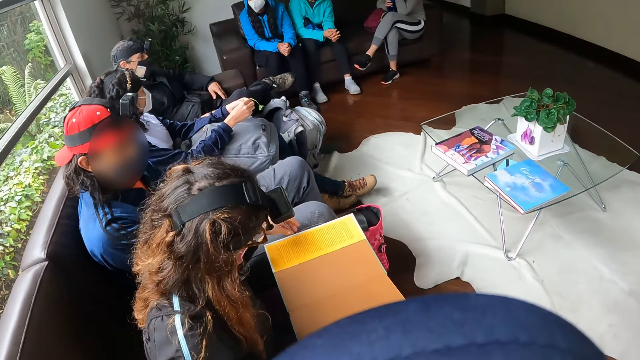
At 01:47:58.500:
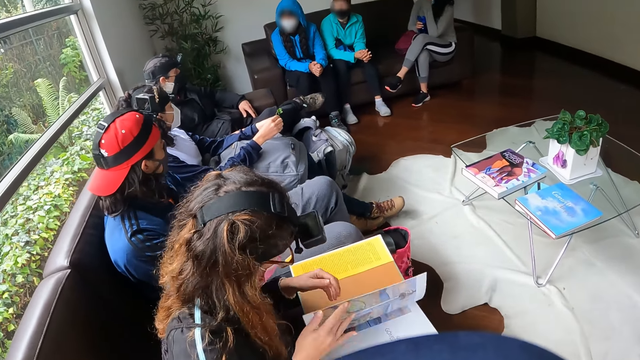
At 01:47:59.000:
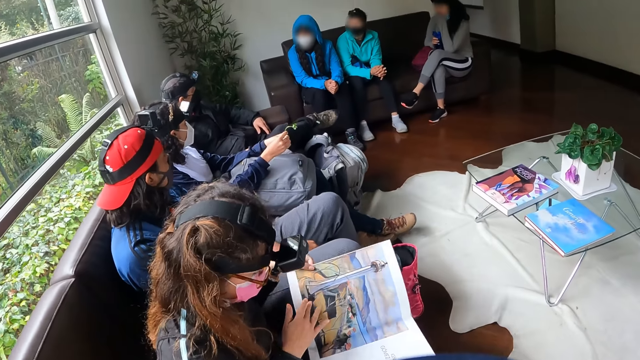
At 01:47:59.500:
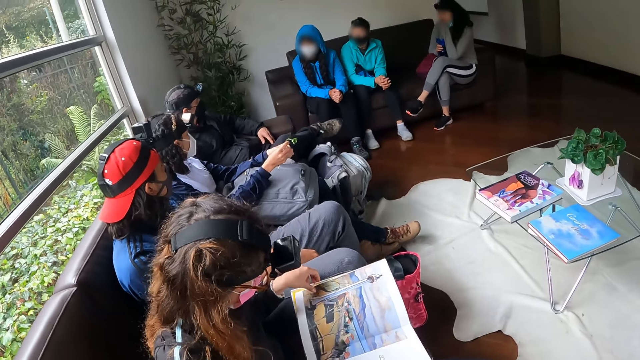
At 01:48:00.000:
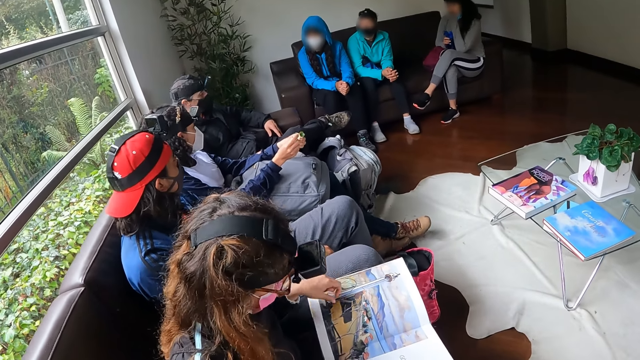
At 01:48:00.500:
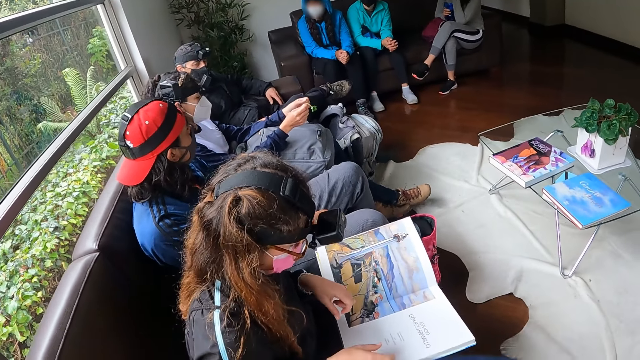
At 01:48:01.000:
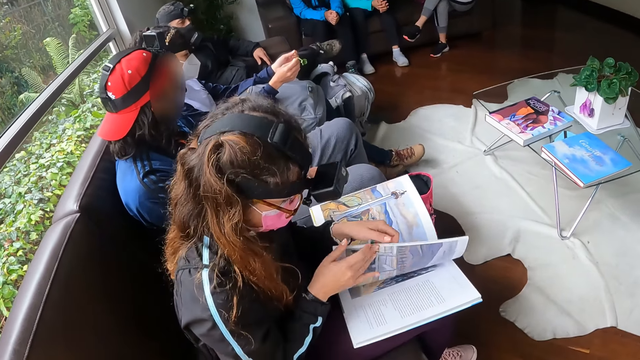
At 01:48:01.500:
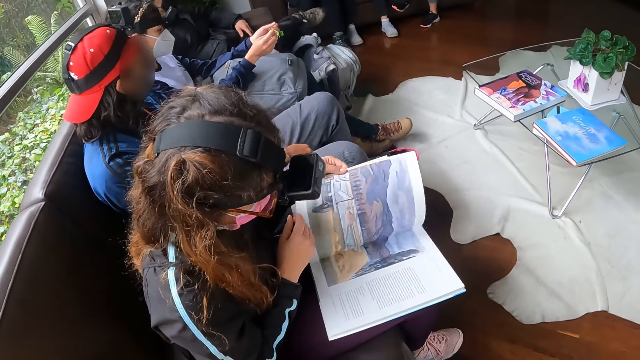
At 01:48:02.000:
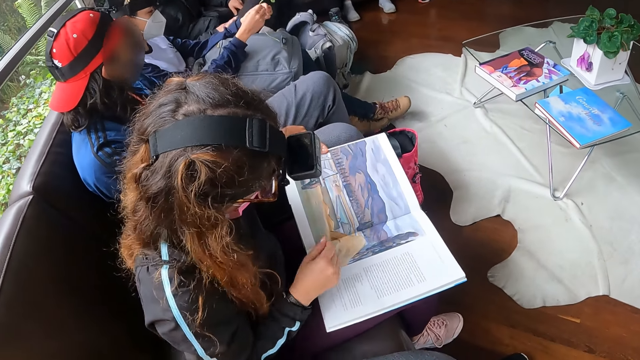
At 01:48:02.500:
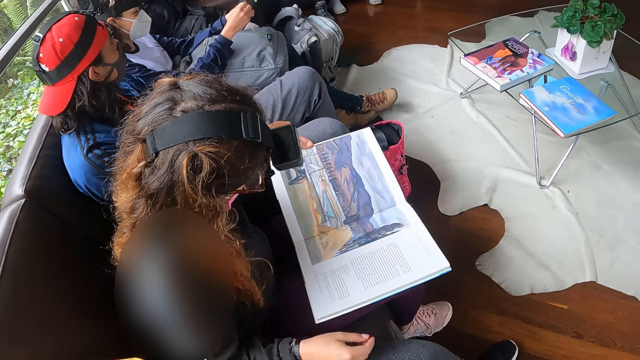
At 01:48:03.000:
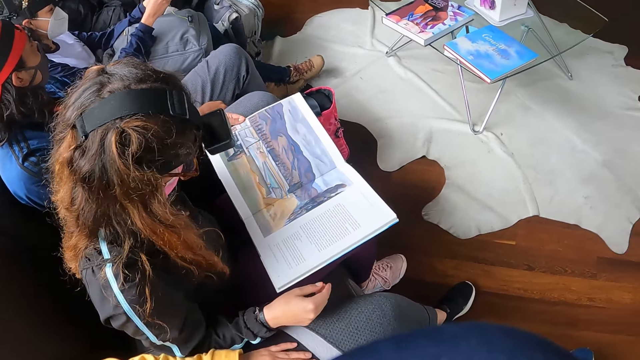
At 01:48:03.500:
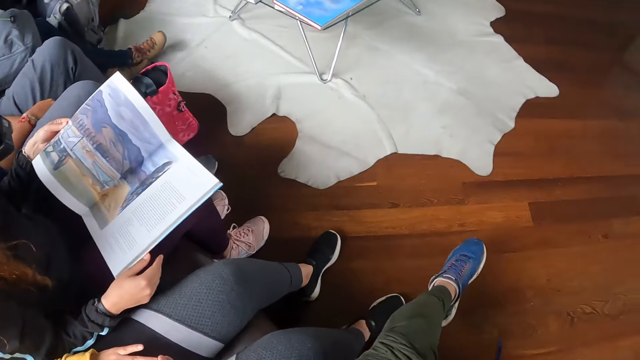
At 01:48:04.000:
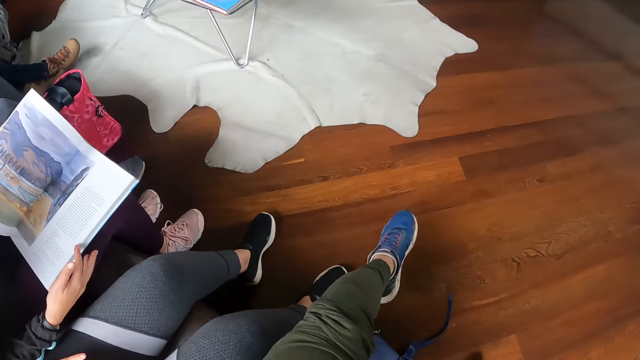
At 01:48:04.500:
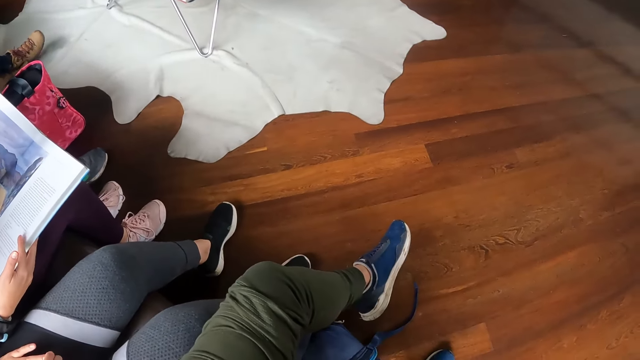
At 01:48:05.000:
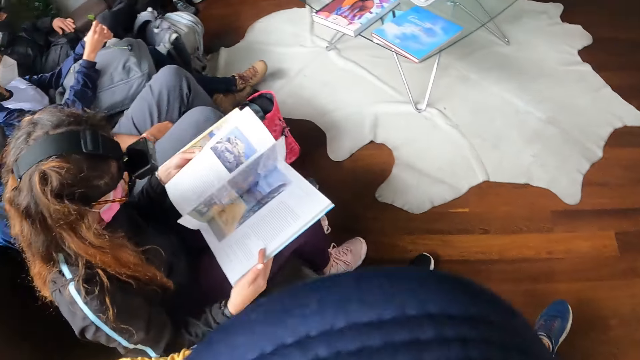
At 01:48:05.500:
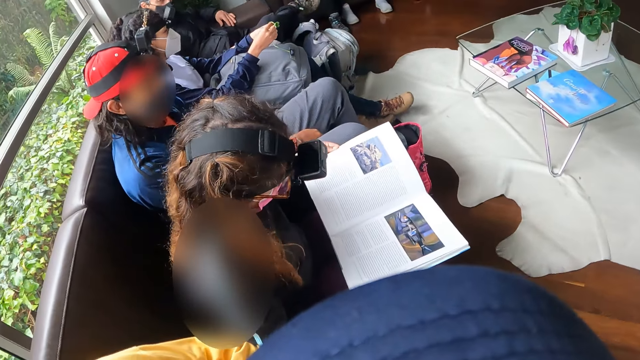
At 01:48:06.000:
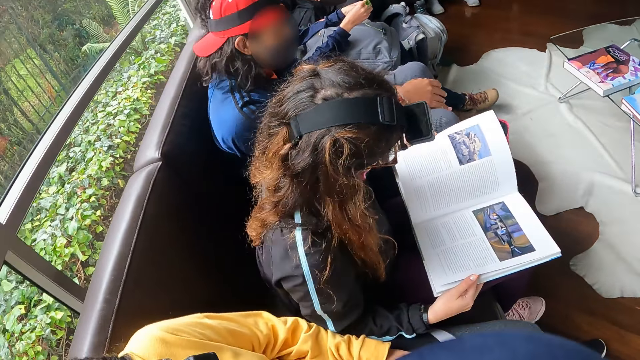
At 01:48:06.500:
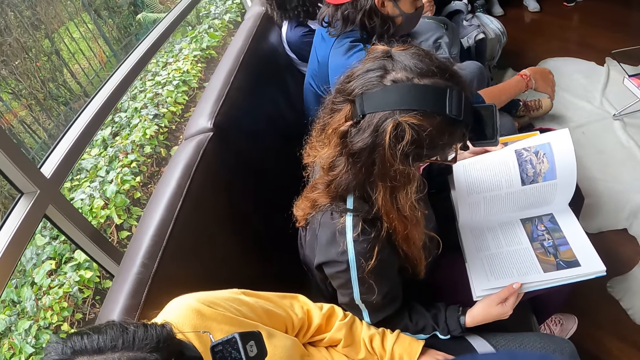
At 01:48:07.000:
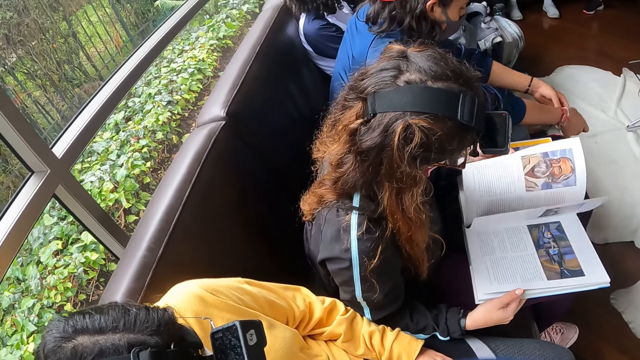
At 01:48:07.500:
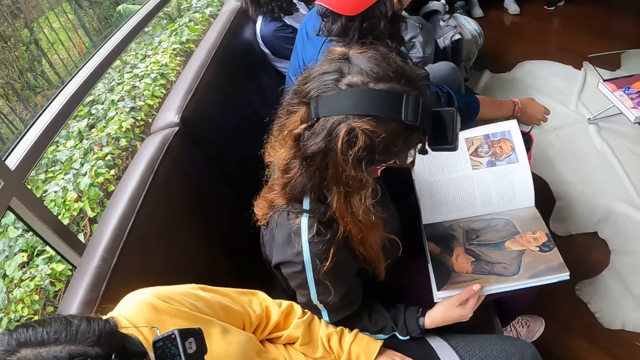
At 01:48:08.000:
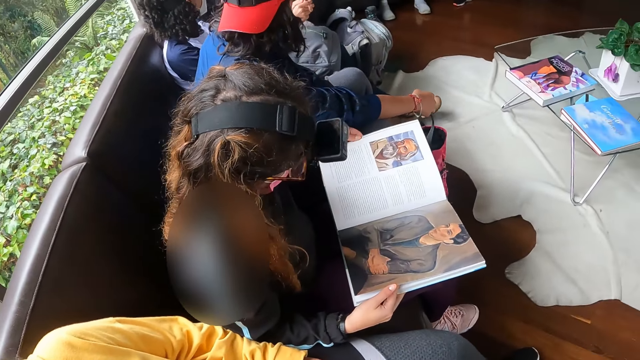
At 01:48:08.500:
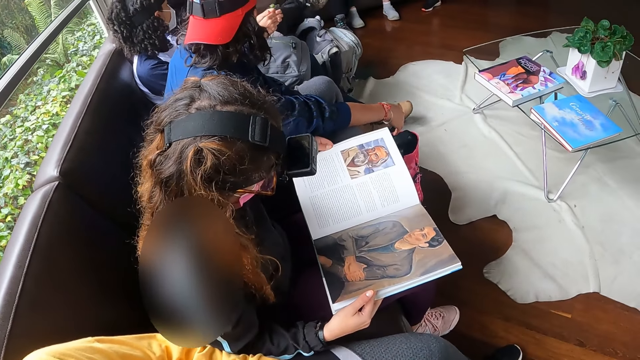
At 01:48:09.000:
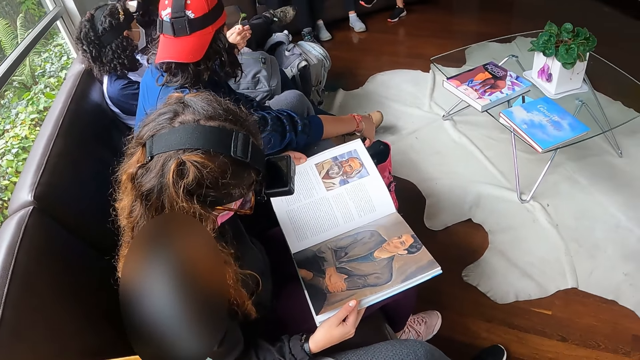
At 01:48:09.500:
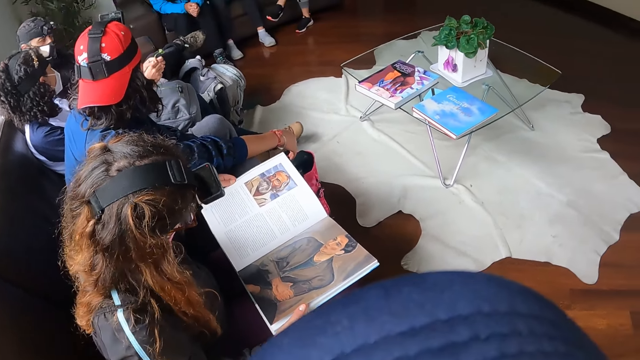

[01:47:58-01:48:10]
The camera wearer looks towards the people.

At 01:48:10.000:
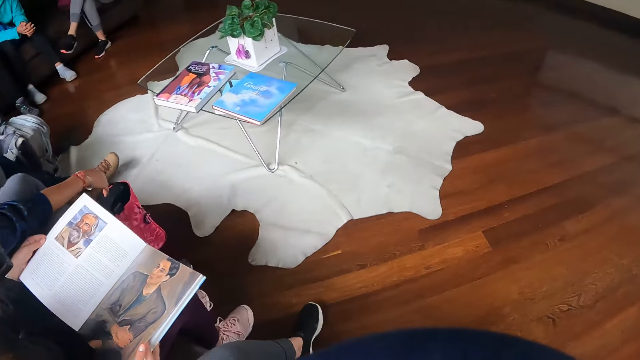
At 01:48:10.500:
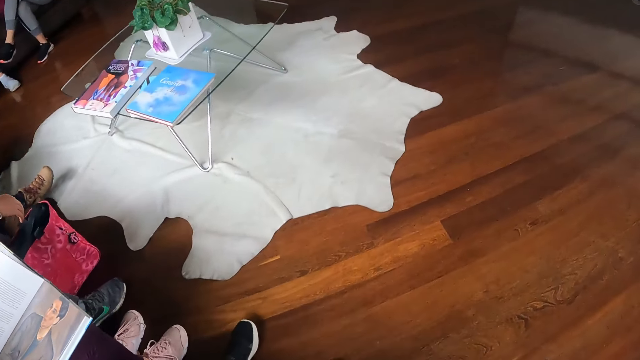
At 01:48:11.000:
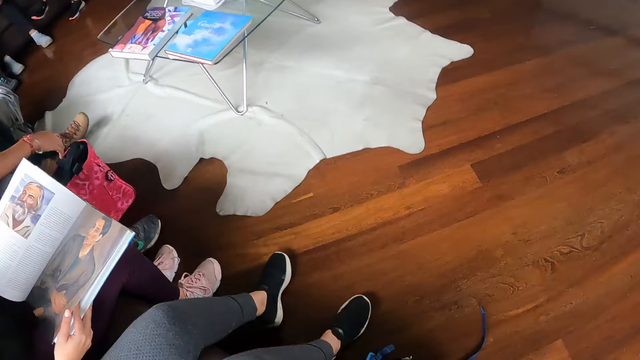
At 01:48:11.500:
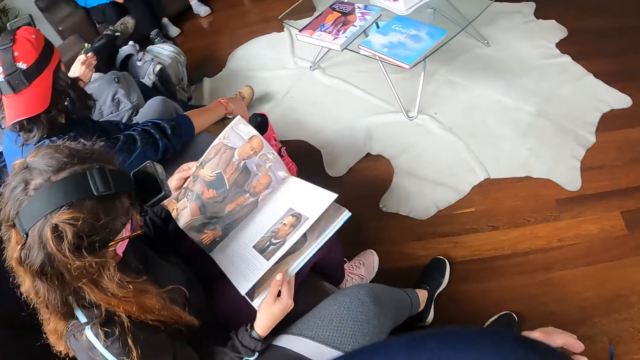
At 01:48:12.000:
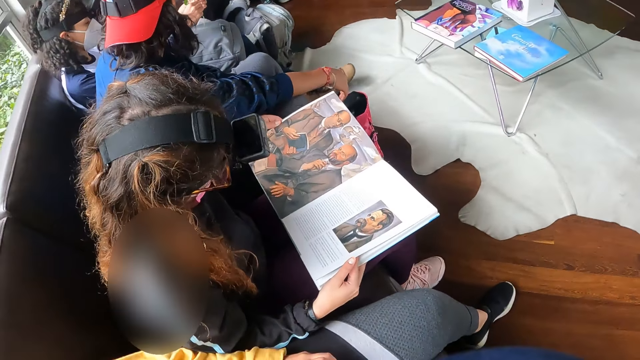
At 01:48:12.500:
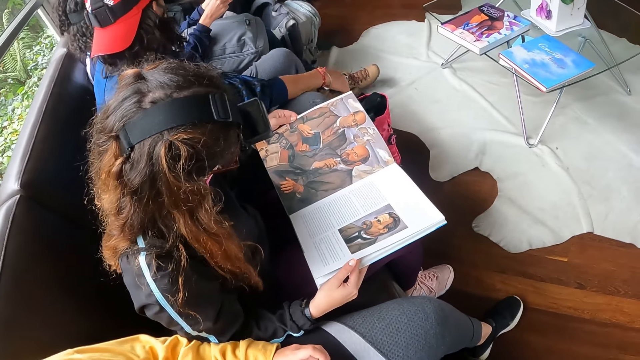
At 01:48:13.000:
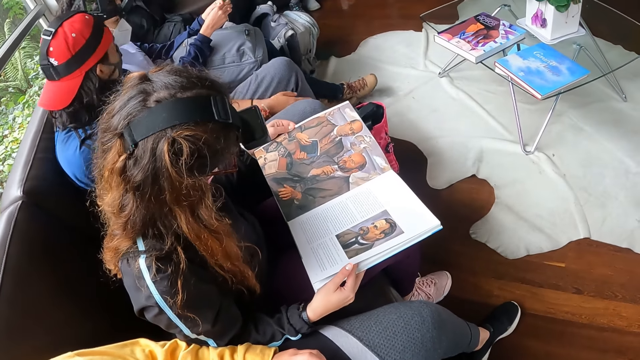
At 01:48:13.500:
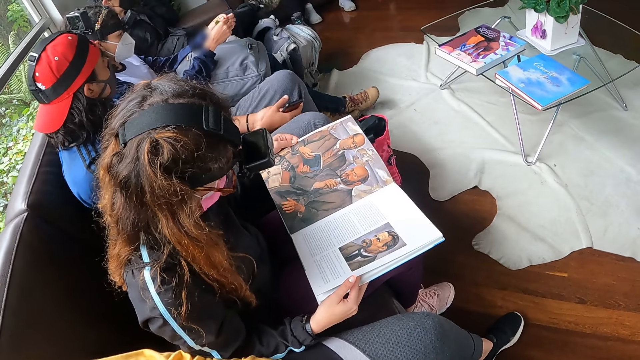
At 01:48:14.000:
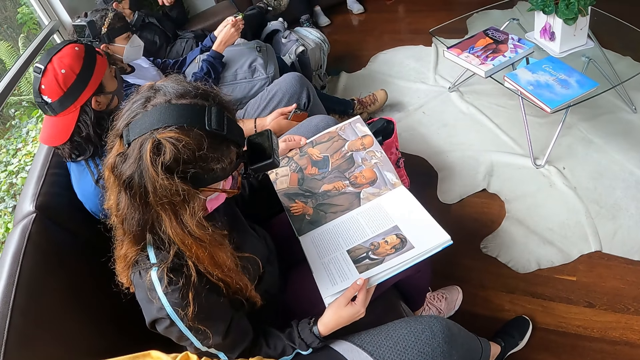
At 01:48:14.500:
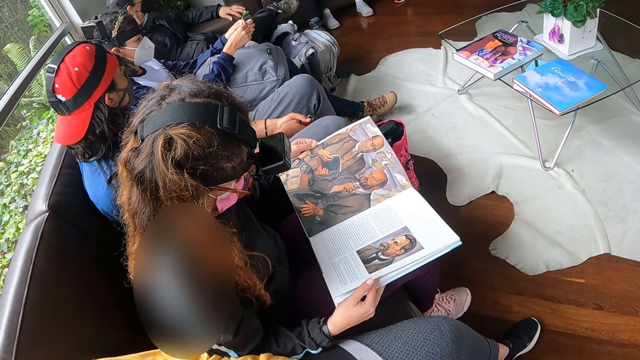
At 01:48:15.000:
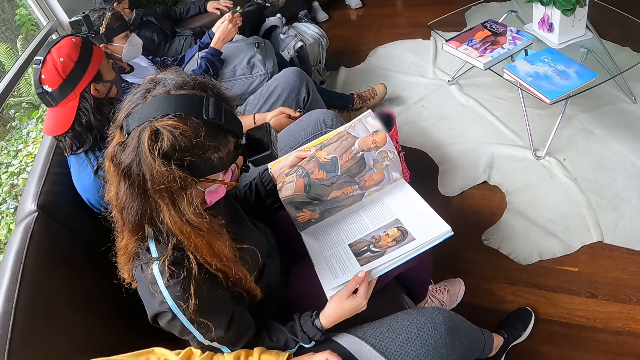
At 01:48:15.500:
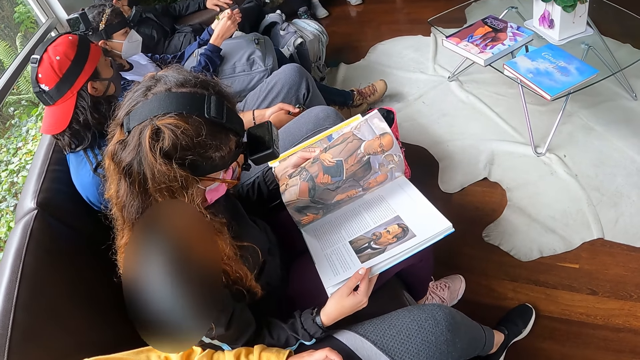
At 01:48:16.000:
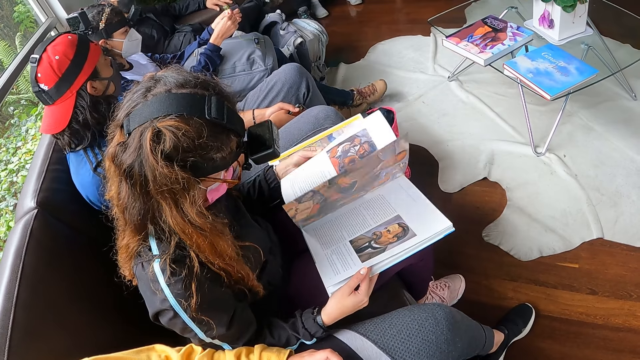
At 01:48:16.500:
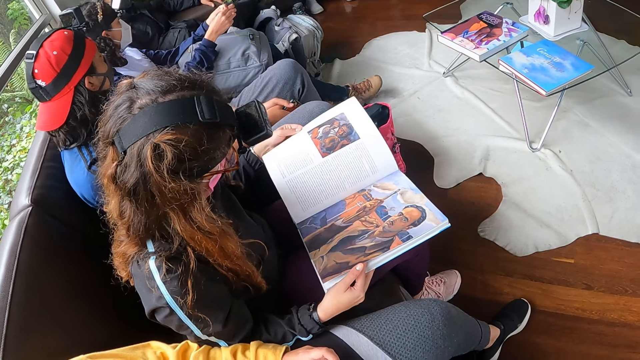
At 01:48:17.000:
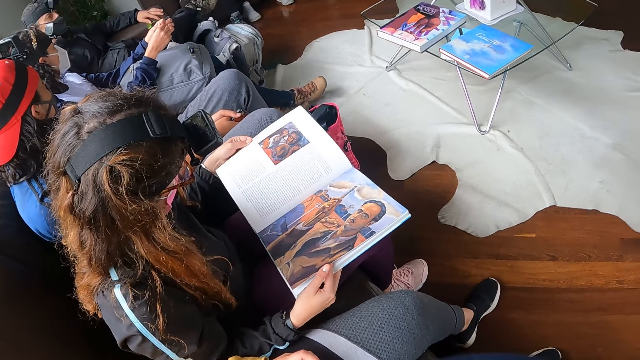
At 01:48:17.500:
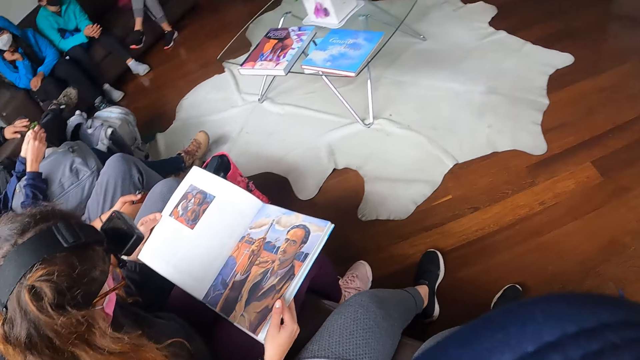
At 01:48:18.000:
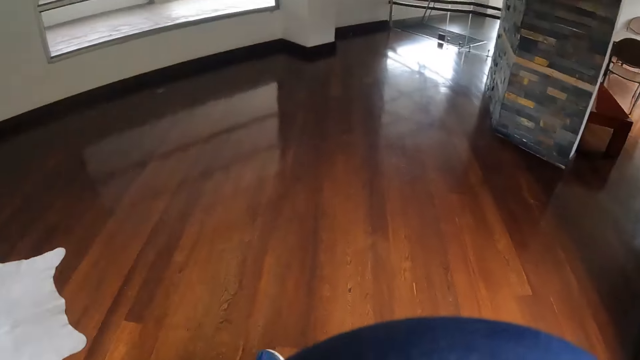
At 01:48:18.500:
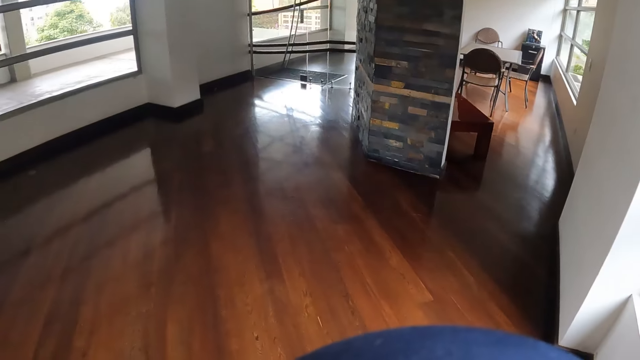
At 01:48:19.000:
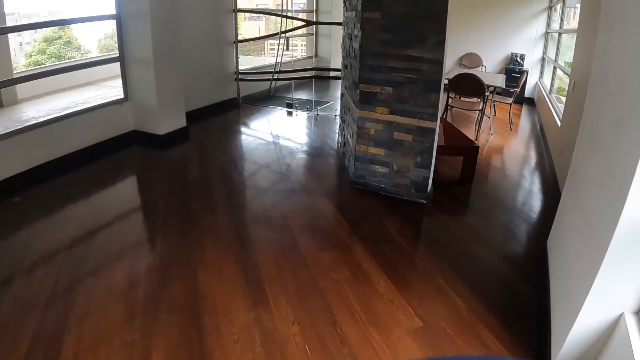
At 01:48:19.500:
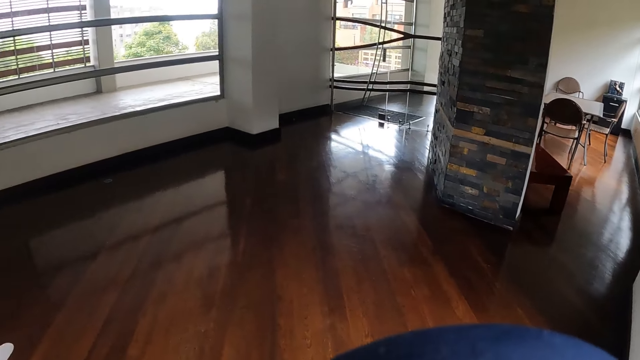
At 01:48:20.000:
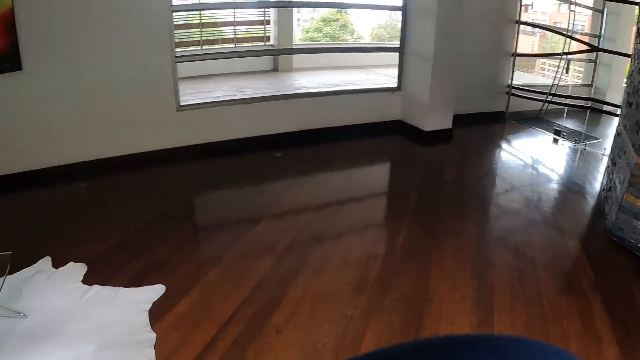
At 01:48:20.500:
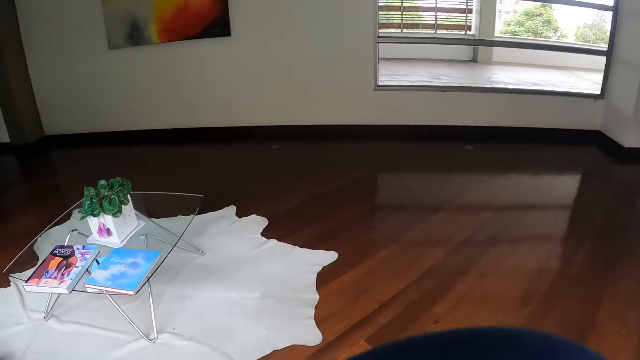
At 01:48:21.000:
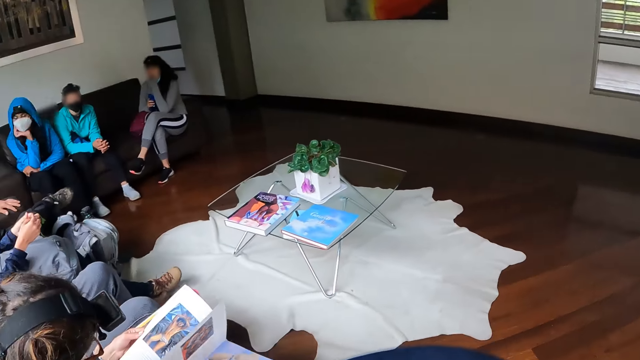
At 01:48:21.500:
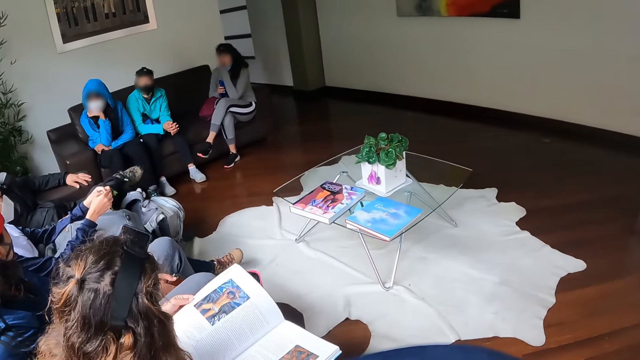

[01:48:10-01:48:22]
The woman flips a page of the book with her left hand.
